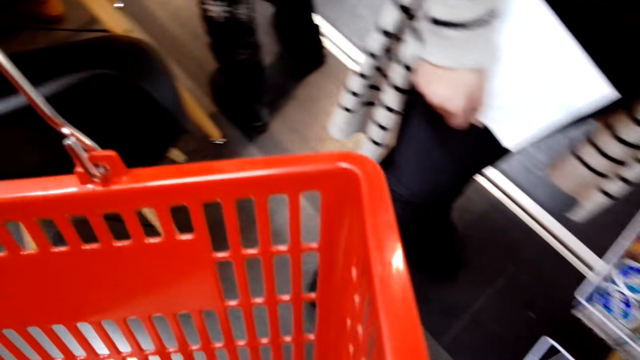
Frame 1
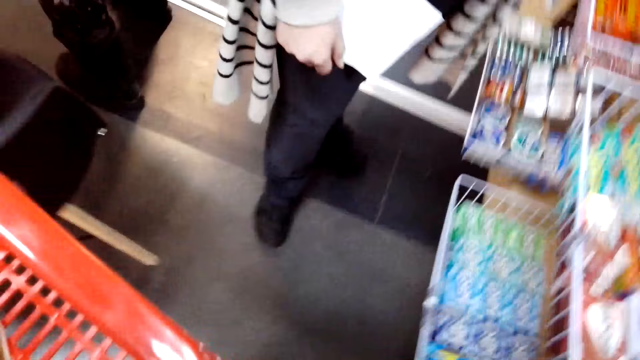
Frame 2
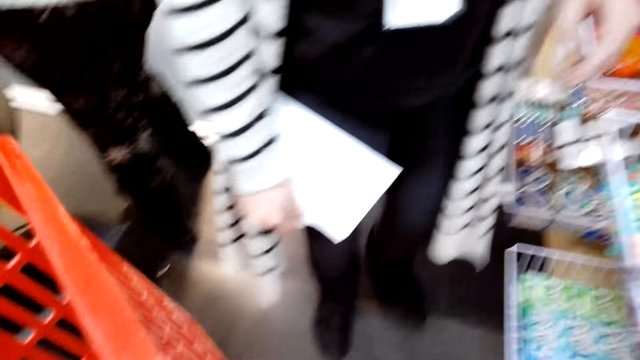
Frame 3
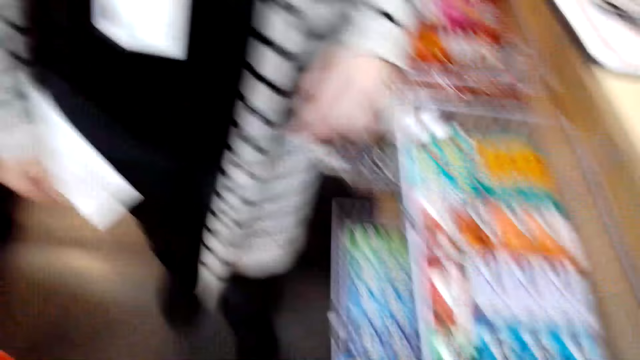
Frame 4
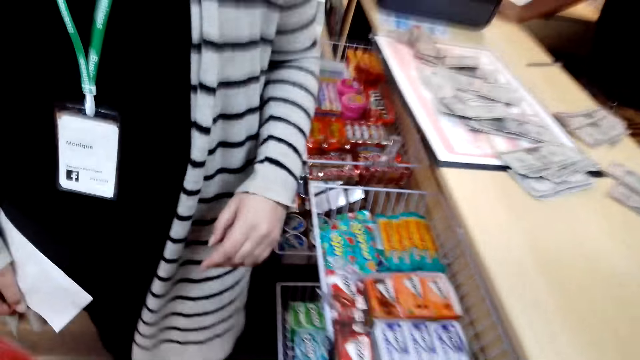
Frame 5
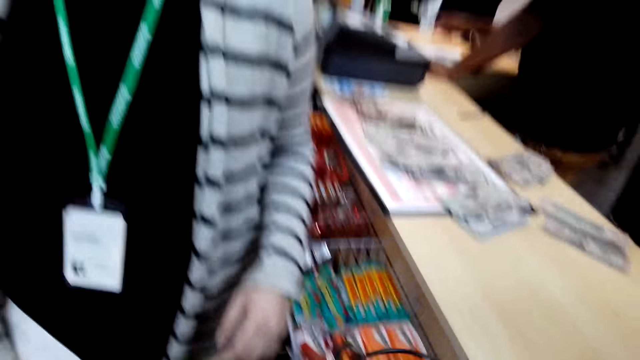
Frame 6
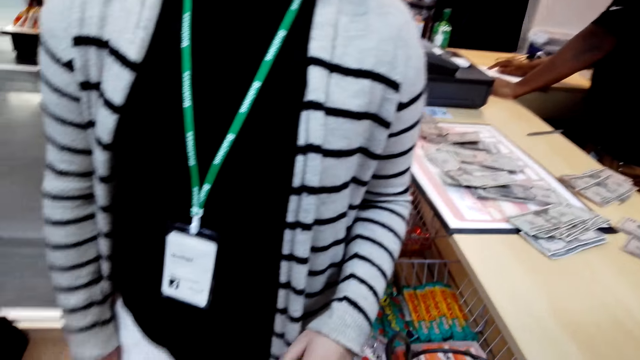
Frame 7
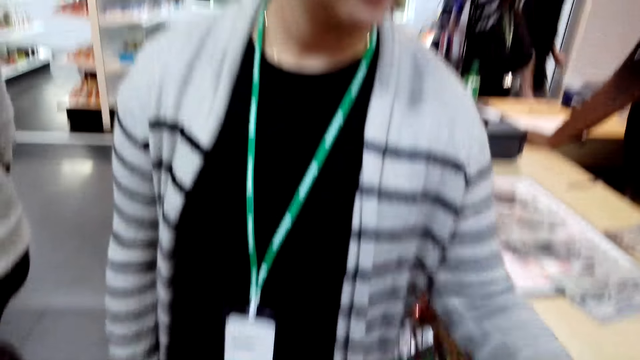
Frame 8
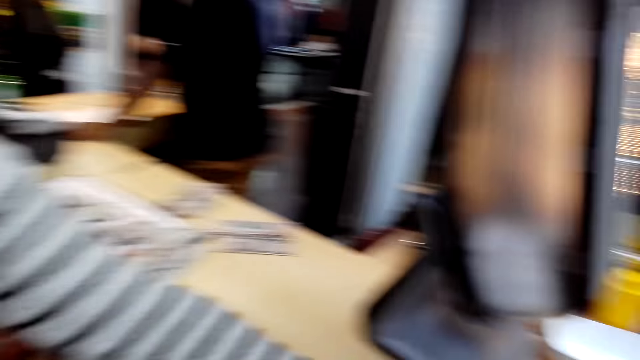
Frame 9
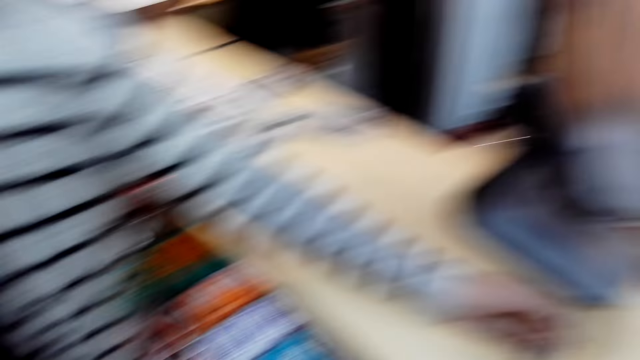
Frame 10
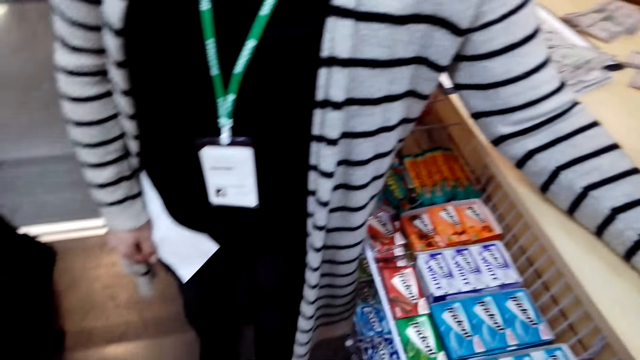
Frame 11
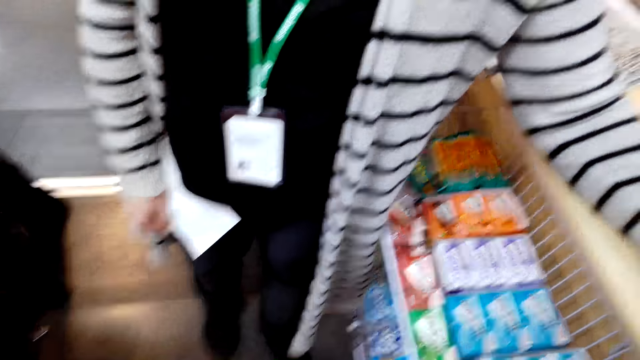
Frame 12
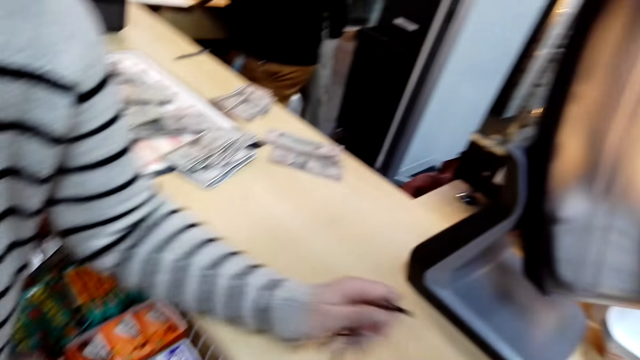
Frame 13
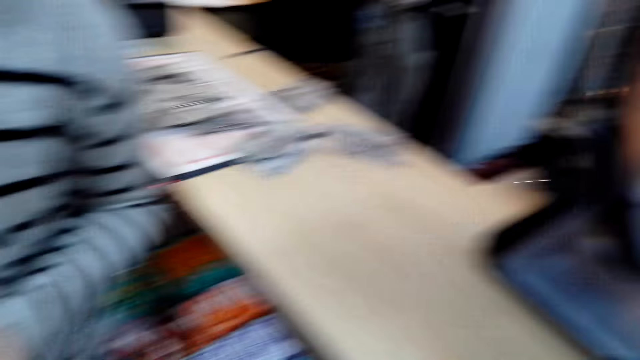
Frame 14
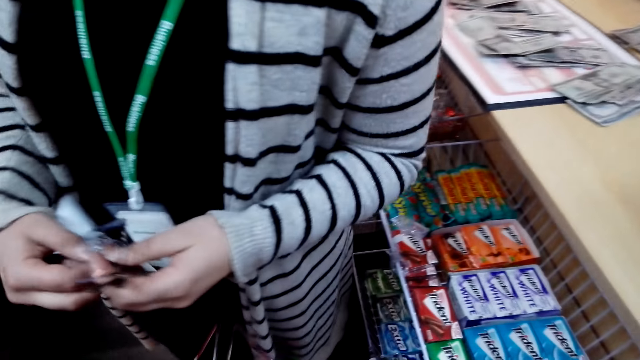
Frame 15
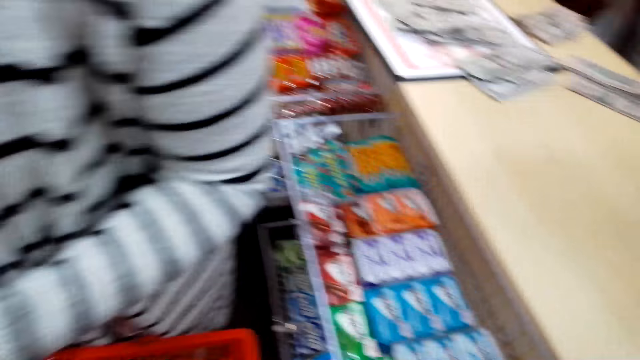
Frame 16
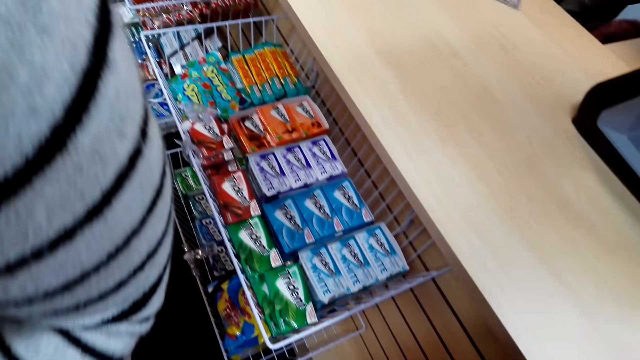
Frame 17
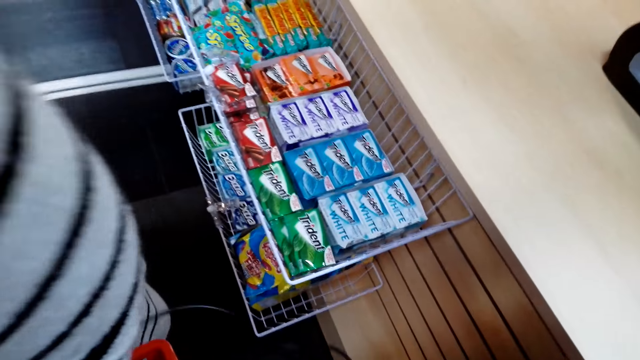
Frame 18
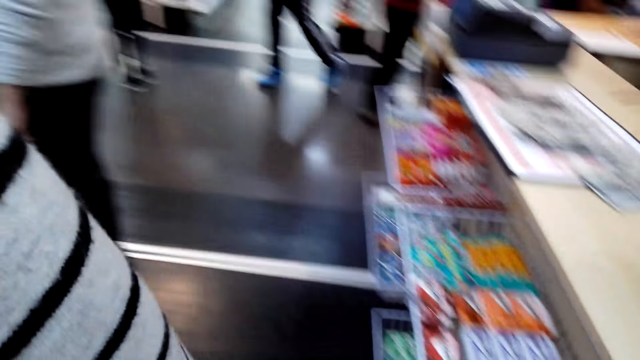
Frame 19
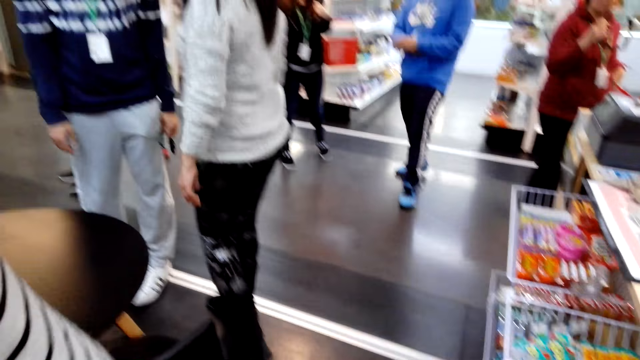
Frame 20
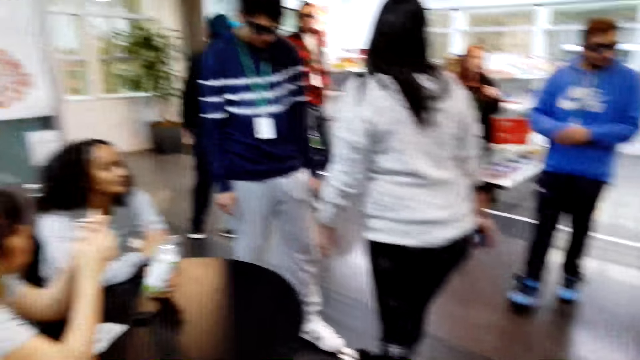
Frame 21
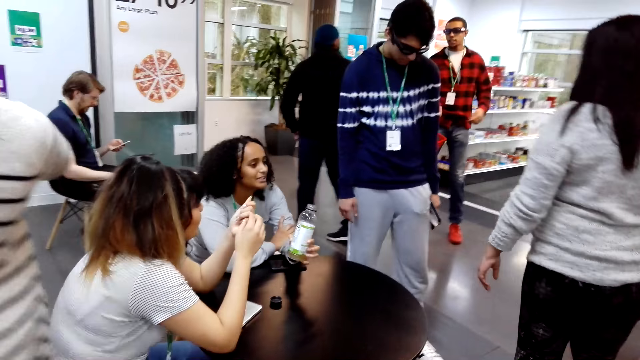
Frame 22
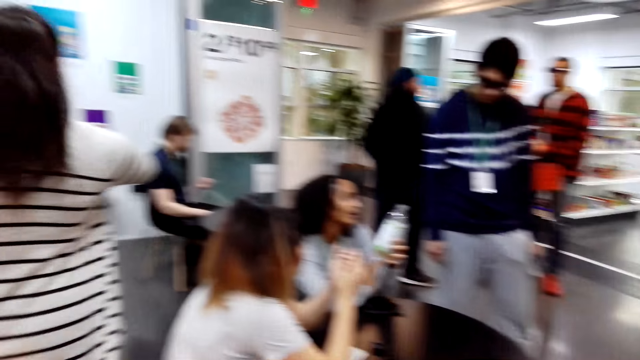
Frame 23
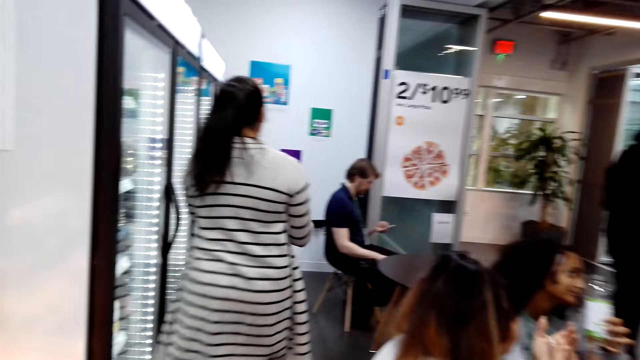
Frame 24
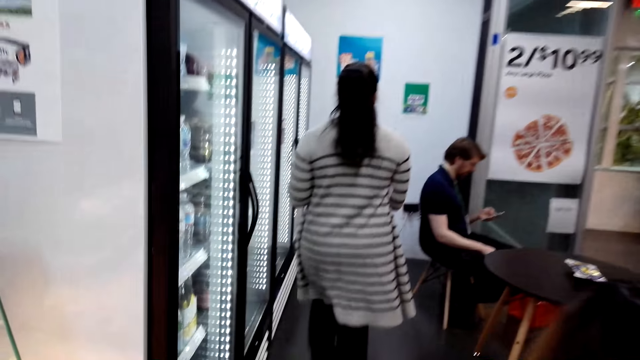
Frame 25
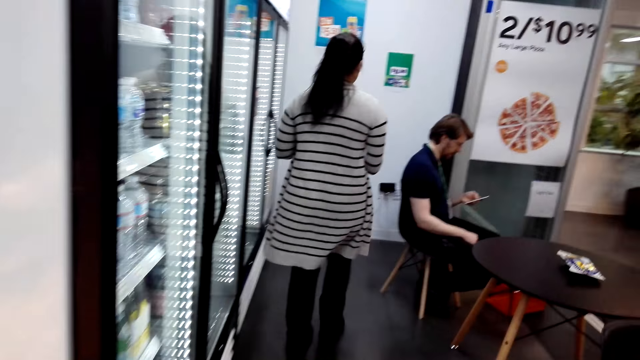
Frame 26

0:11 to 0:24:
A lady carries a shop list. The lady picks something. The camera wearer talks to a woman. The lady walks in the supermarket. Two other ladies sit on the chair. Another lady and a man walk in the supermarket. The first lady walks in the supermarket. The camera wearer walks in the supermarket.

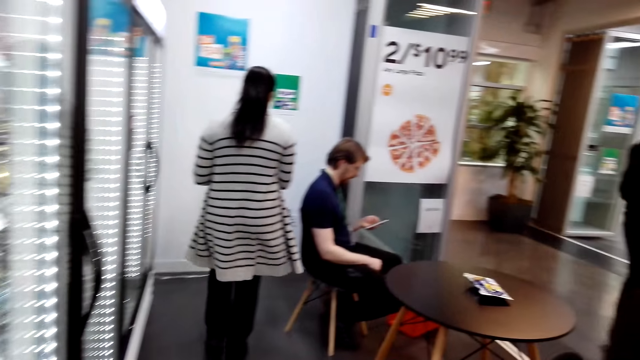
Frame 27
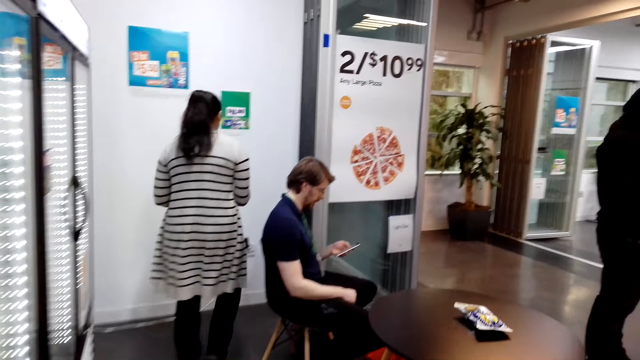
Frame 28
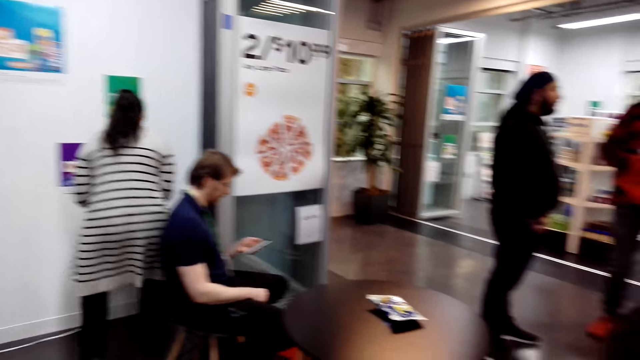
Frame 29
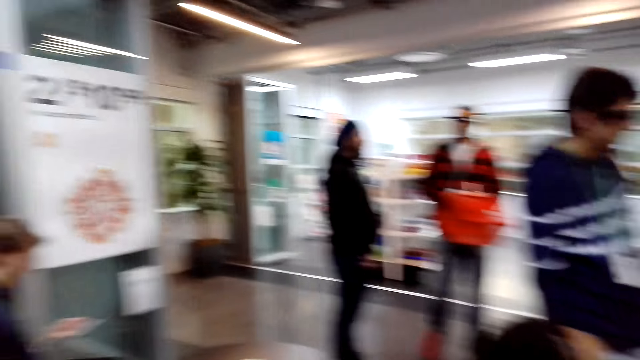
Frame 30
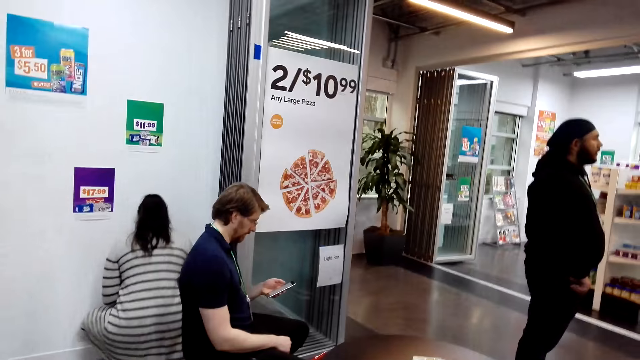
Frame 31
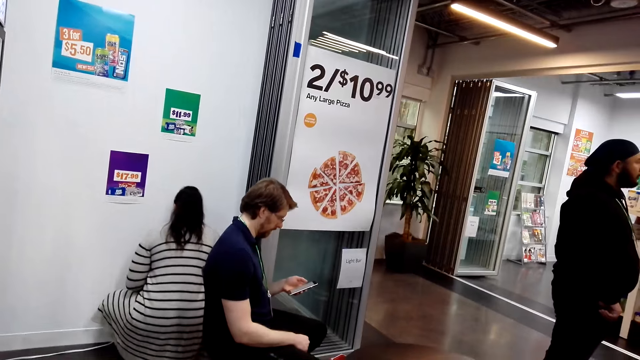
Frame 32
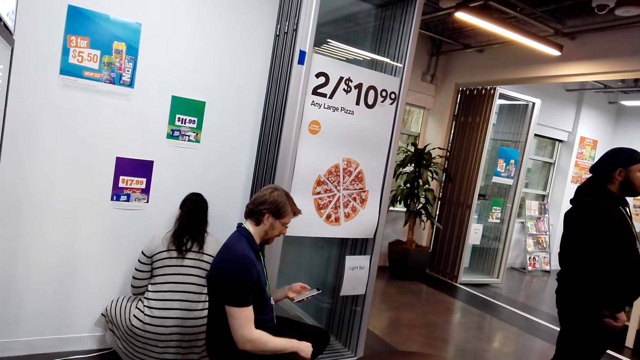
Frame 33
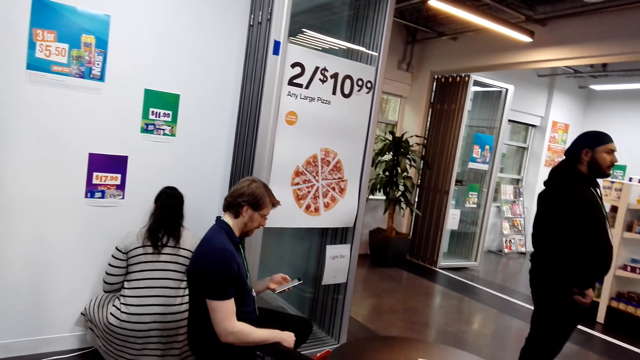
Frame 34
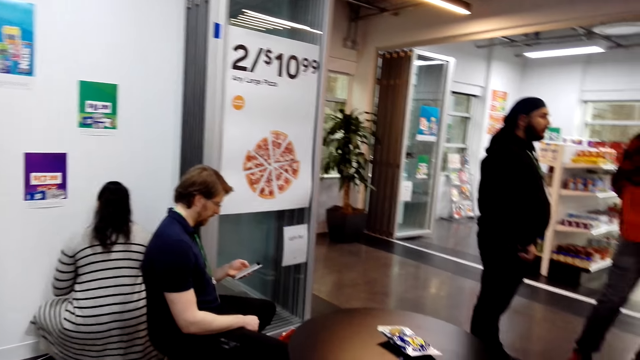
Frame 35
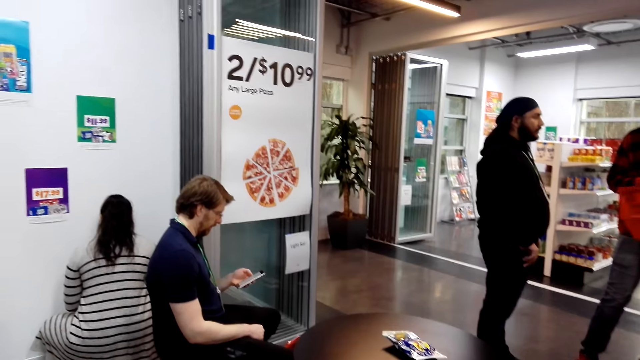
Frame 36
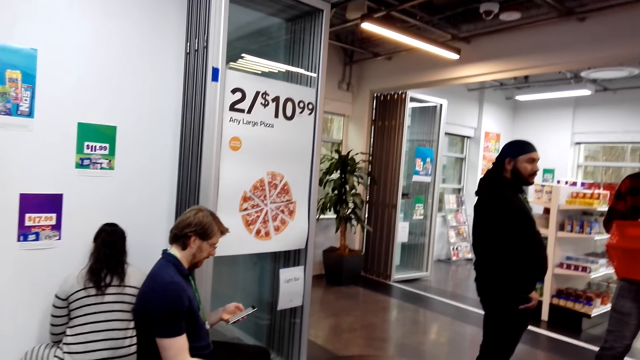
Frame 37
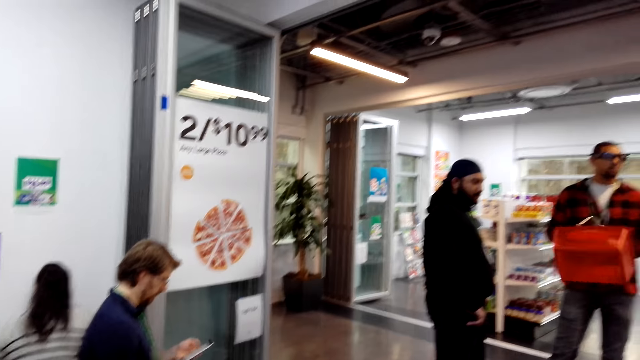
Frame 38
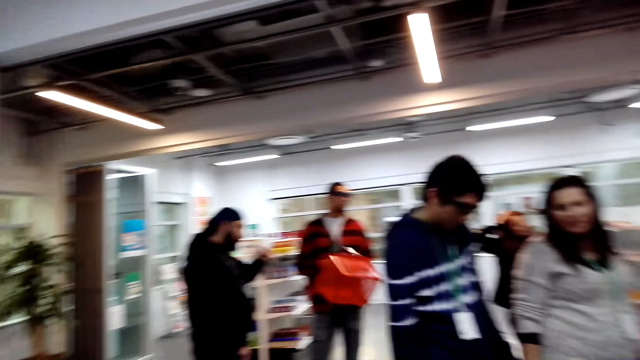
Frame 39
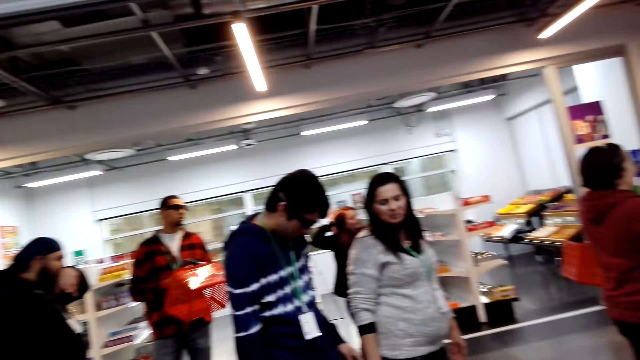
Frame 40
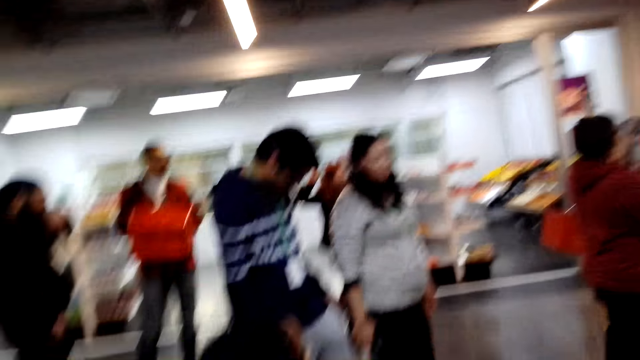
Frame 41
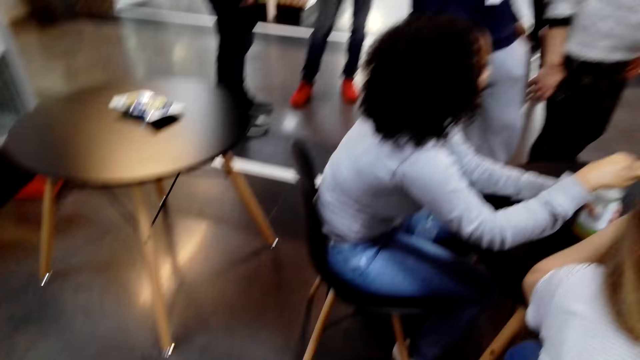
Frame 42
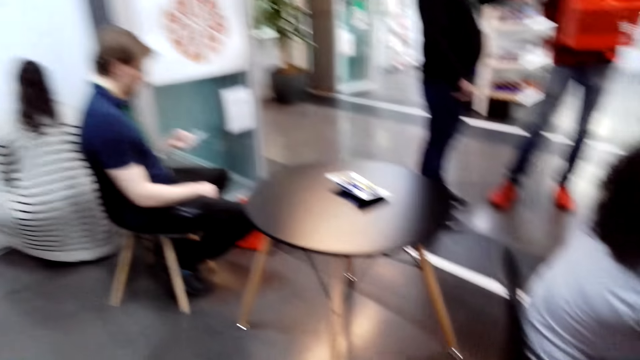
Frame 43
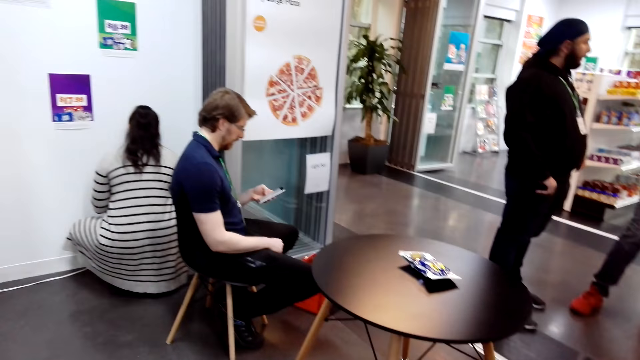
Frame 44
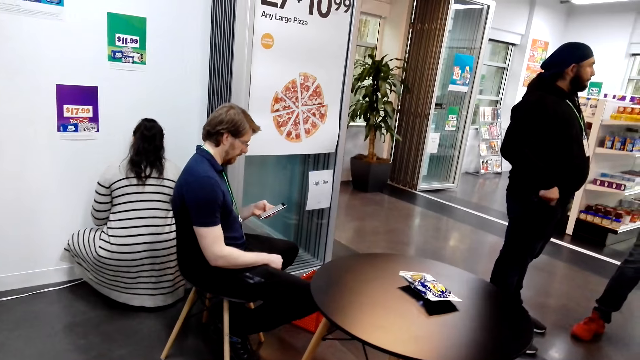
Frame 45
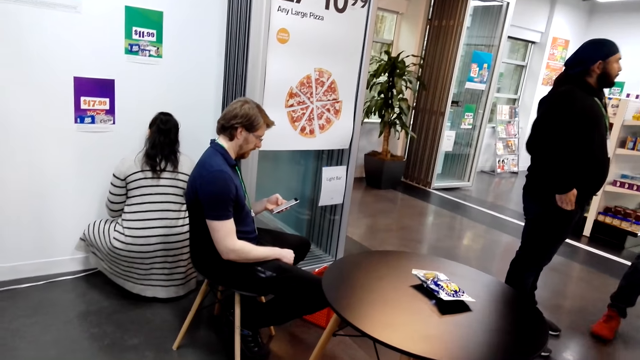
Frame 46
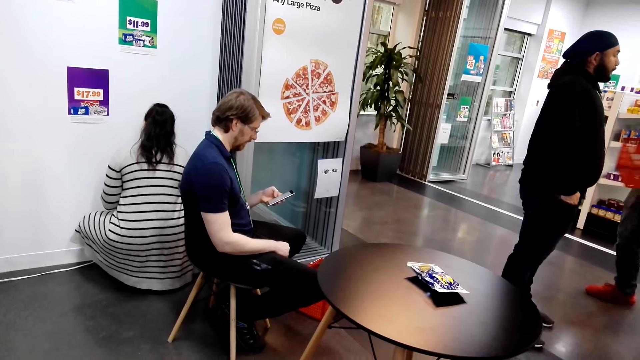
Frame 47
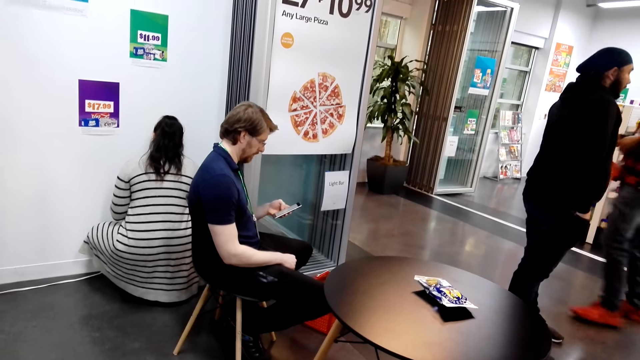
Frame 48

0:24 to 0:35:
A man scrolls the phone. The camera wearer looks around. A lady squats. Another man carries a shopping basket. The second man dialogues with a third man.
